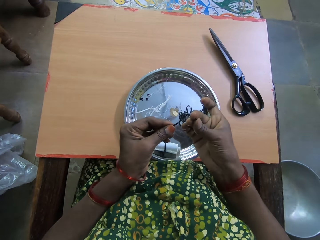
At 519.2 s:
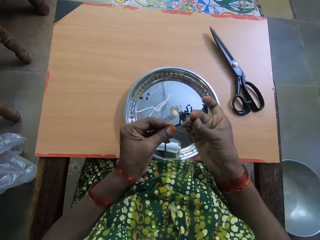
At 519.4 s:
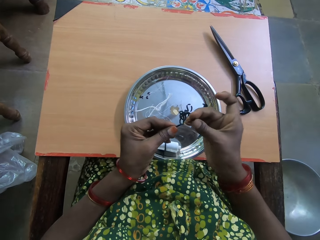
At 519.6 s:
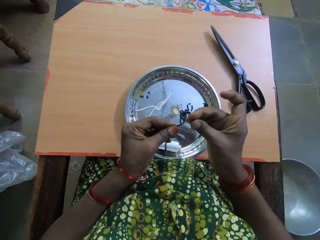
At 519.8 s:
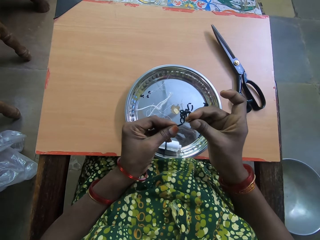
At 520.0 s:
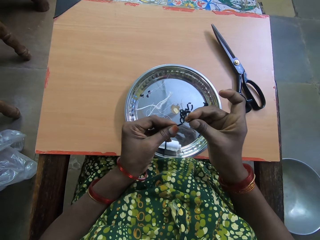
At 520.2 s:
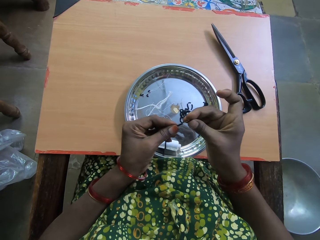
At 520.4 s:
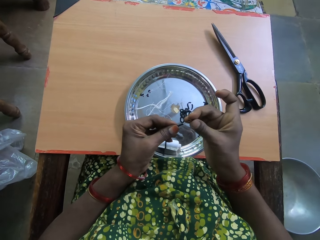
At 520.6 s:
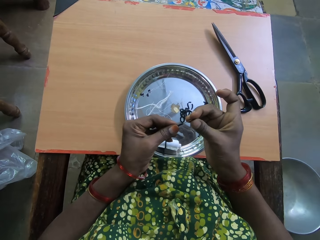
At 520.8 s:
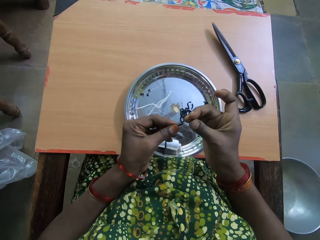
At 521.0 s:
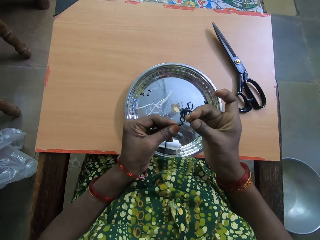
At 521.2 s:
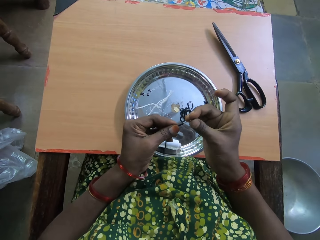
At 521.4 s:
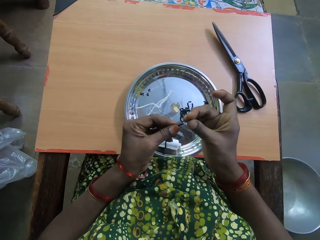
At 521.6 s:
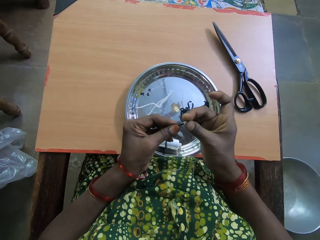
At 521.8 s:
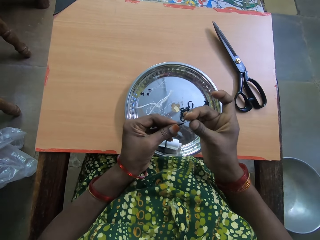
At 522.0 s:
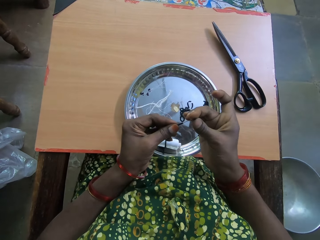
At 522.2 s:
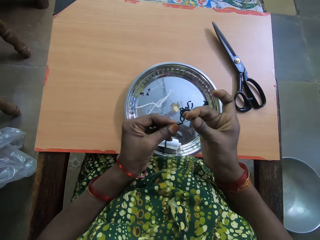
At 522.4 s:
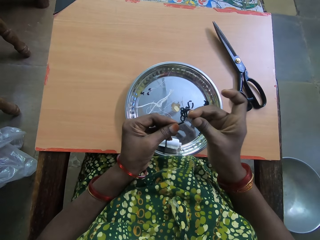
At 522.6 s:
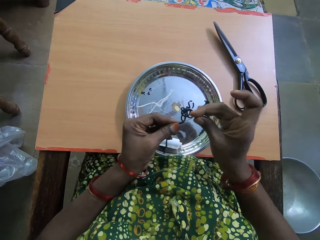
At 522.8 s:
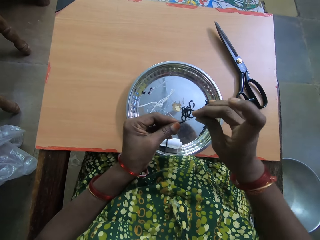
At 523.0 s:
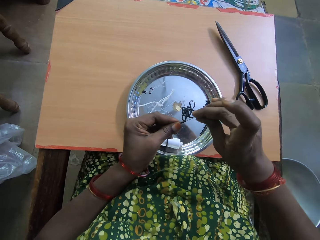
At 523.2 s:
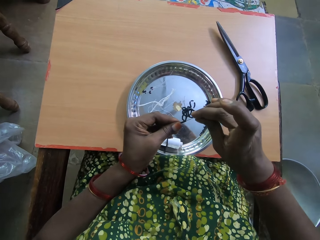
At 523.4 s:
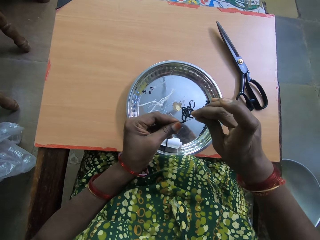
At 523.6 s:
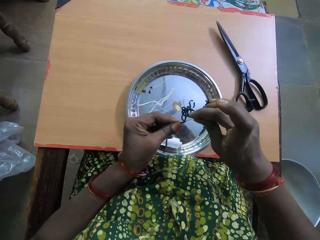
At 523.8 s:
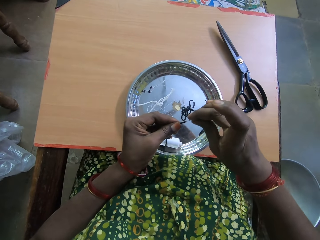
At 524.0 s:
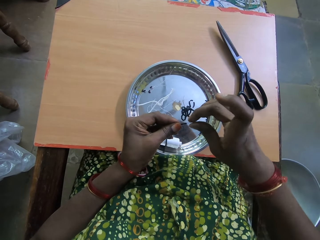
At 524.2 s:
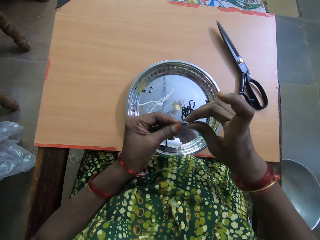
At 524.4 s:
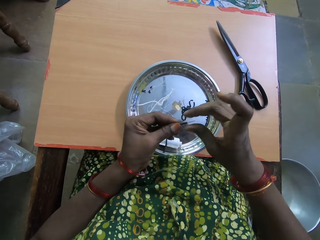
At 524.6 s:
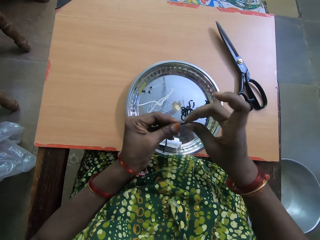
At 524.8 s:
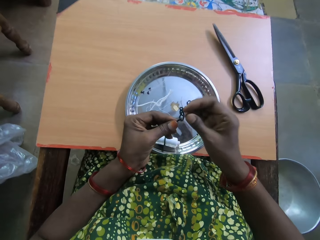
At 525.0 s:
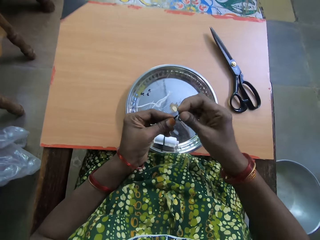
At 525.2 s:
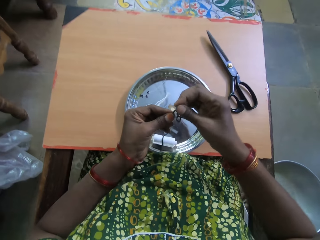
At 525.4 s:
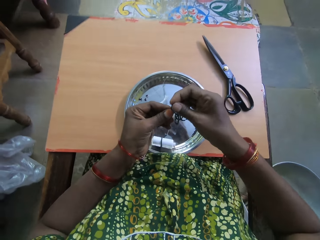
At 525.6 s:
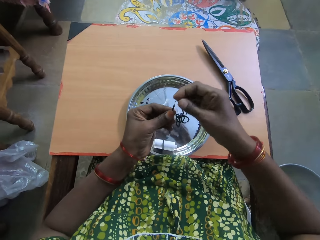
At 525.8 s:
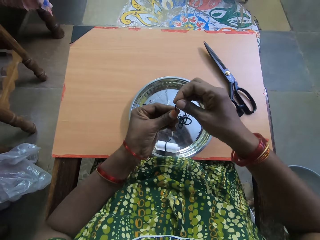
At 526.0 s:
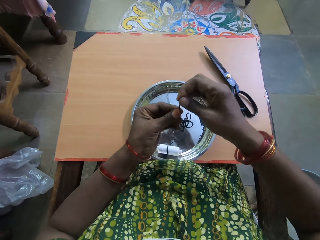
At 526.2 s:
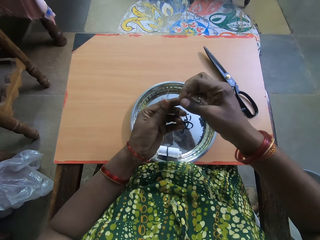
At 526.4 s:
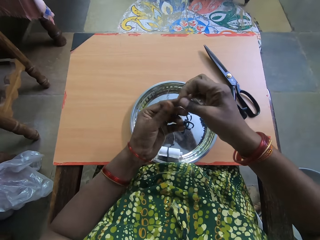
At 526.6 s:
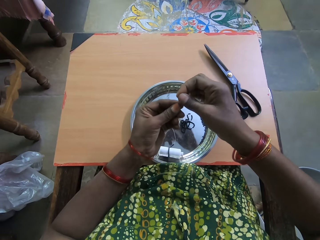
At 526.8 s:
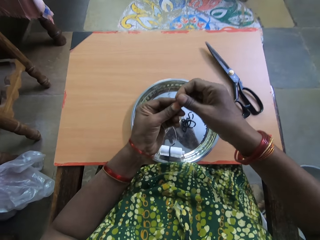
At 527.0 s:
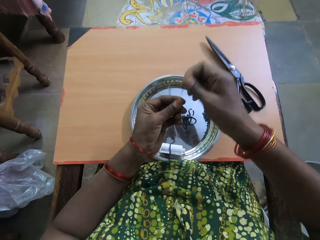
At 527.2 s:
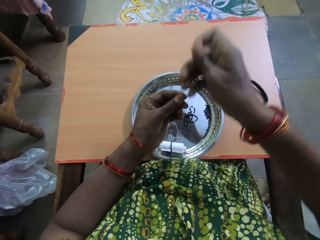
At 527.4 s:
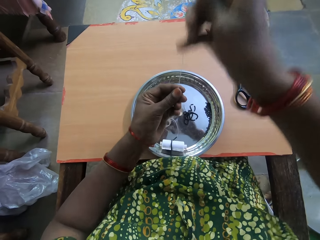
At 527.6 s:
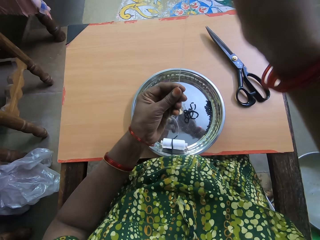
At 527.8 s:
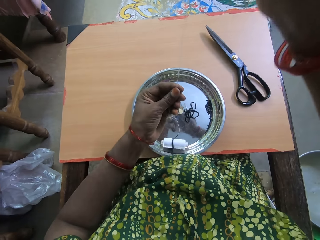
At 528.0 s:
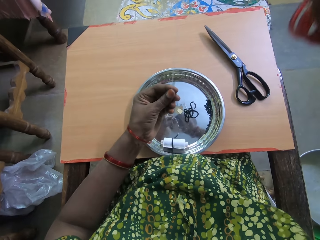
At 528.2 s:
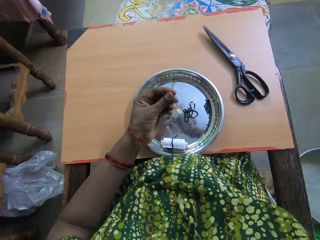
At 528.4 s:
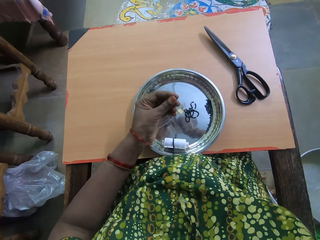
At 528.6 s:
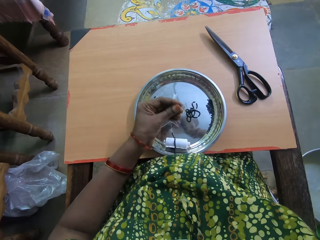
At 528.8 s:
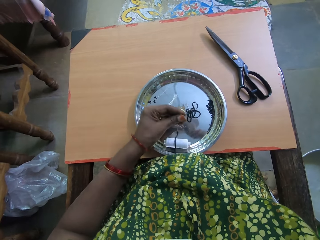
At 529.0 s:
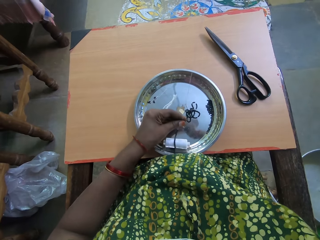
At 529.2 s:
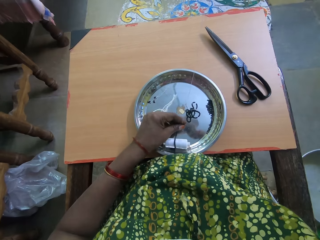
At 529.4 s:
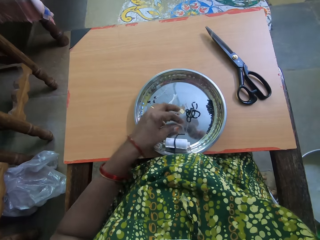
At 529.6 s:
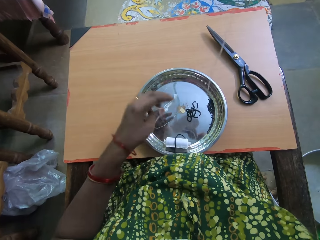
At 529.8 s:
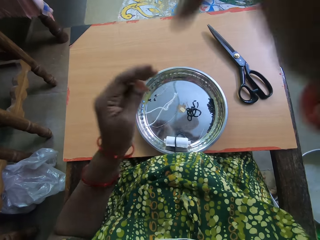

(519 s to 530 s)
The camera wearer inserts the bead into the thread with her right hand. She drags down the beads in the thread with her left hand. She raises the thread with her right hand.

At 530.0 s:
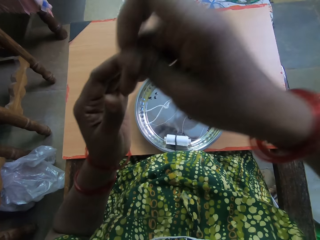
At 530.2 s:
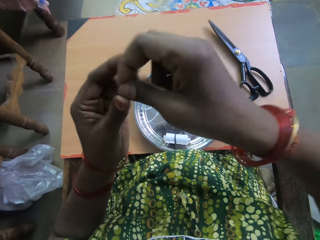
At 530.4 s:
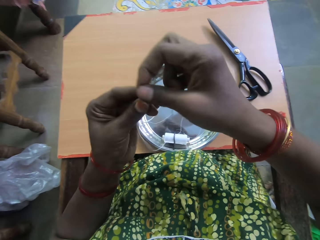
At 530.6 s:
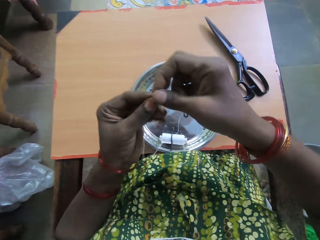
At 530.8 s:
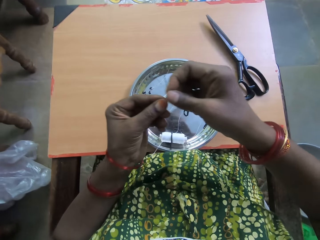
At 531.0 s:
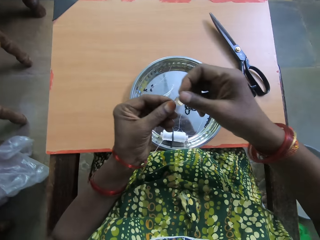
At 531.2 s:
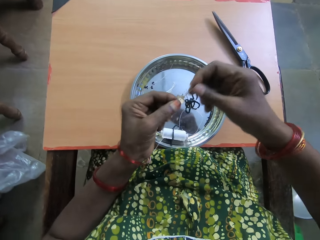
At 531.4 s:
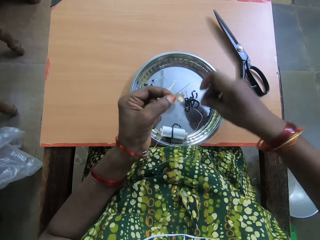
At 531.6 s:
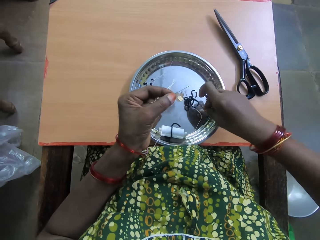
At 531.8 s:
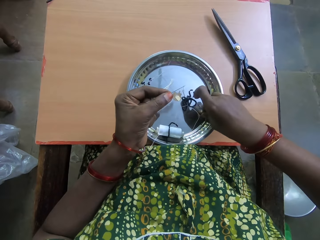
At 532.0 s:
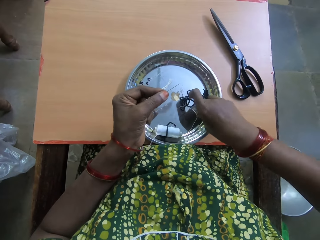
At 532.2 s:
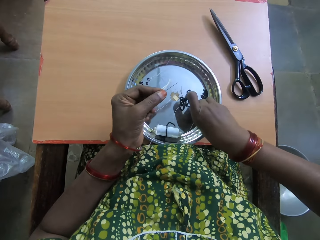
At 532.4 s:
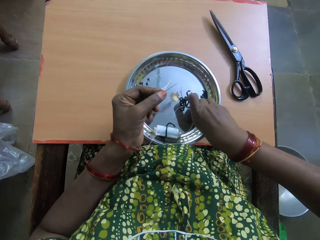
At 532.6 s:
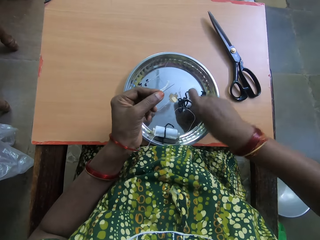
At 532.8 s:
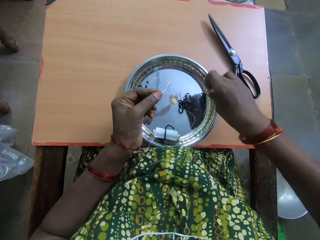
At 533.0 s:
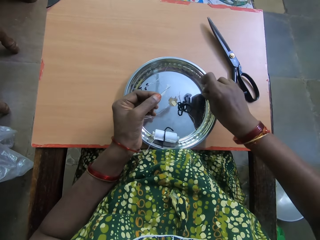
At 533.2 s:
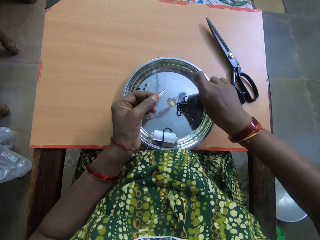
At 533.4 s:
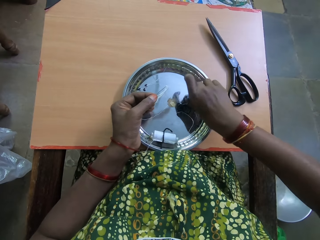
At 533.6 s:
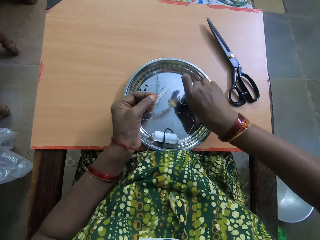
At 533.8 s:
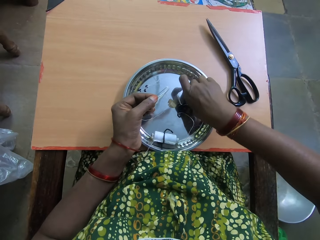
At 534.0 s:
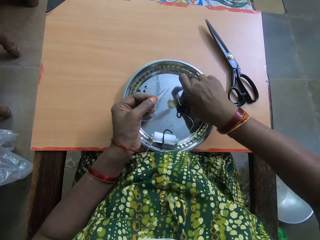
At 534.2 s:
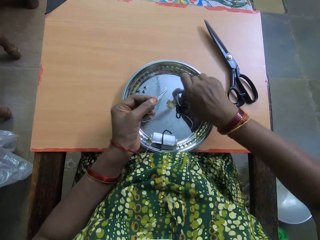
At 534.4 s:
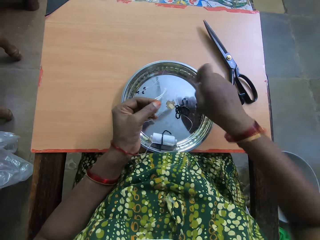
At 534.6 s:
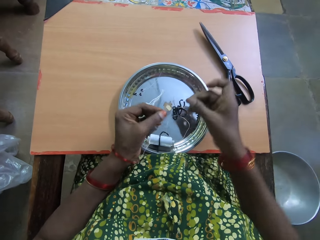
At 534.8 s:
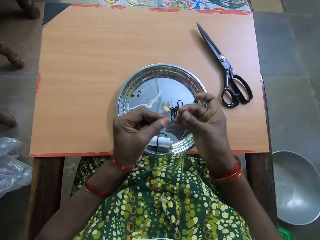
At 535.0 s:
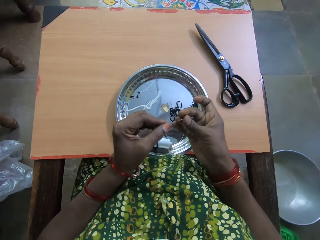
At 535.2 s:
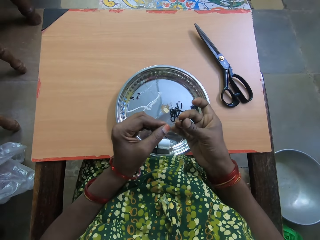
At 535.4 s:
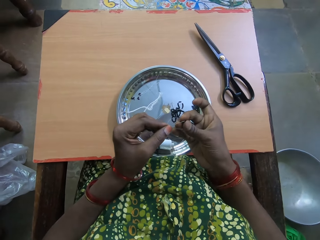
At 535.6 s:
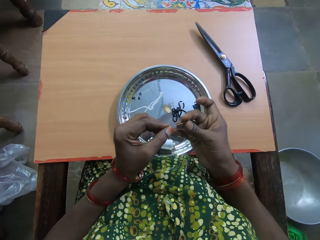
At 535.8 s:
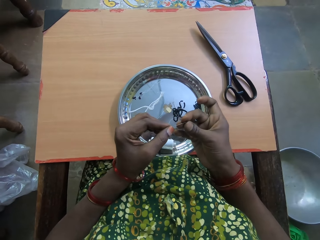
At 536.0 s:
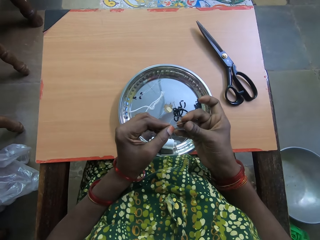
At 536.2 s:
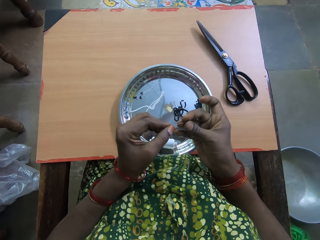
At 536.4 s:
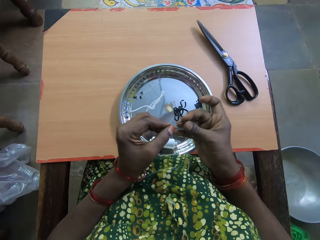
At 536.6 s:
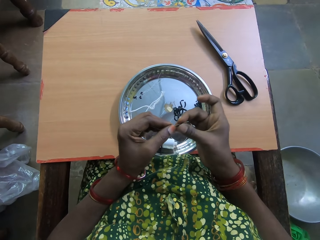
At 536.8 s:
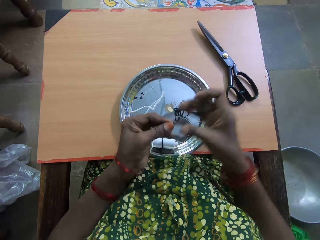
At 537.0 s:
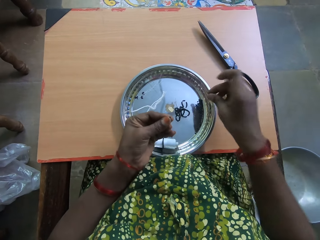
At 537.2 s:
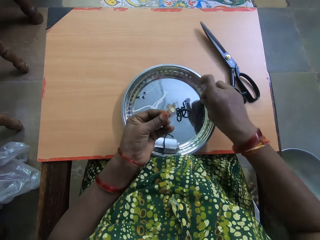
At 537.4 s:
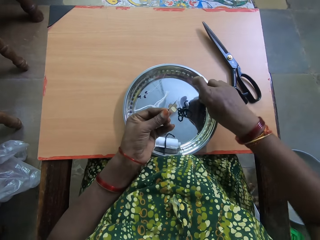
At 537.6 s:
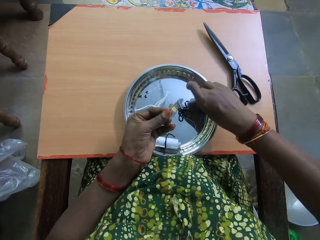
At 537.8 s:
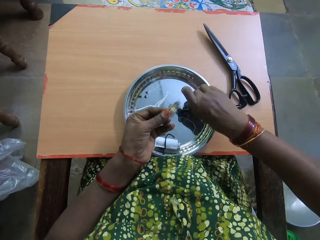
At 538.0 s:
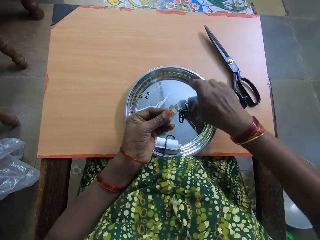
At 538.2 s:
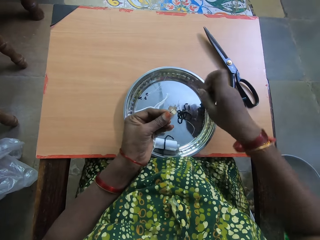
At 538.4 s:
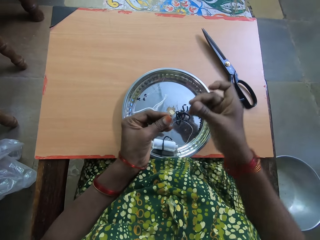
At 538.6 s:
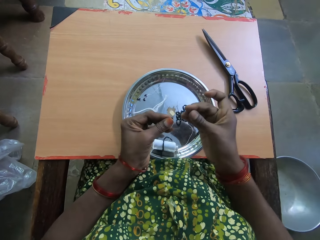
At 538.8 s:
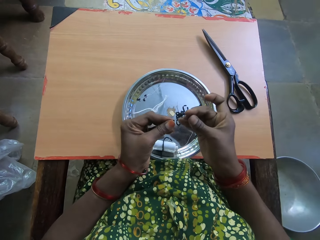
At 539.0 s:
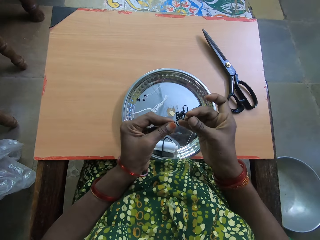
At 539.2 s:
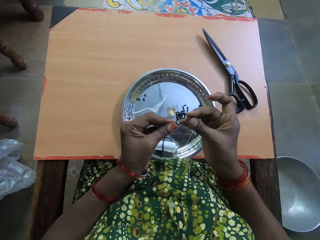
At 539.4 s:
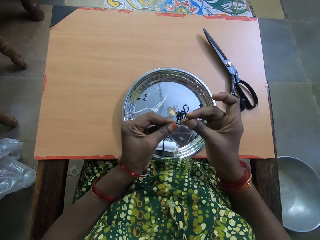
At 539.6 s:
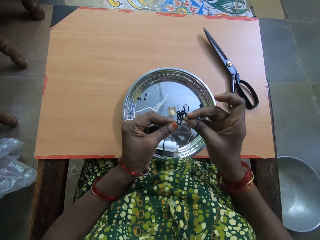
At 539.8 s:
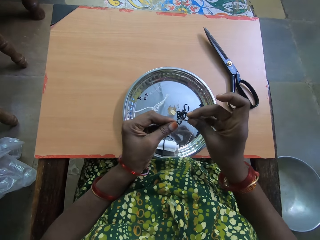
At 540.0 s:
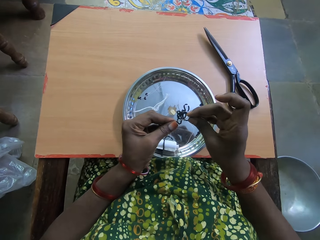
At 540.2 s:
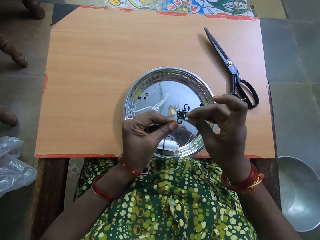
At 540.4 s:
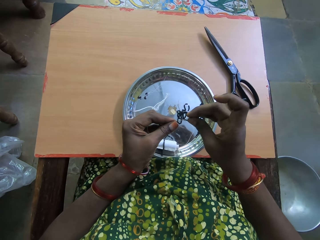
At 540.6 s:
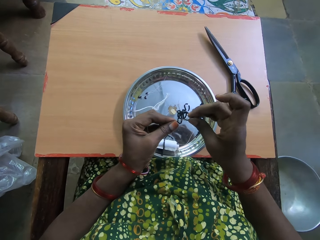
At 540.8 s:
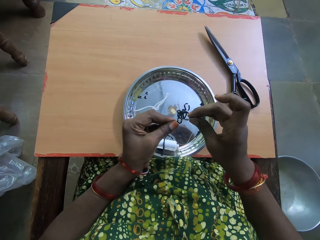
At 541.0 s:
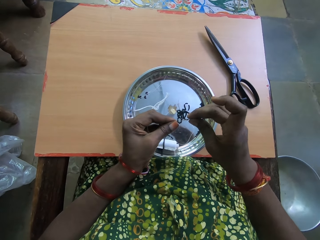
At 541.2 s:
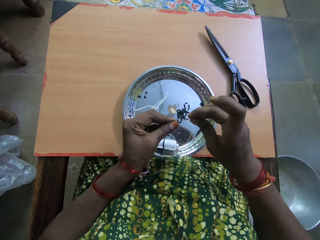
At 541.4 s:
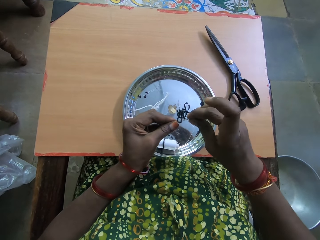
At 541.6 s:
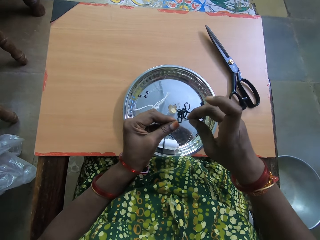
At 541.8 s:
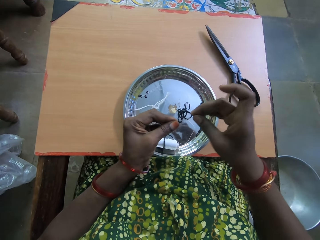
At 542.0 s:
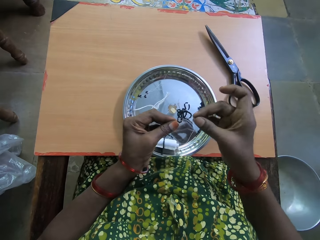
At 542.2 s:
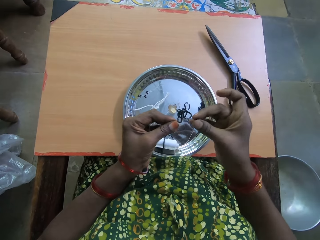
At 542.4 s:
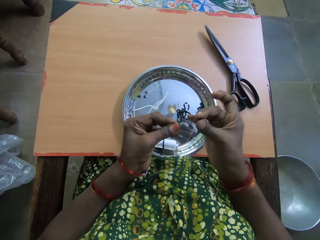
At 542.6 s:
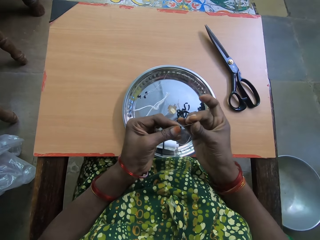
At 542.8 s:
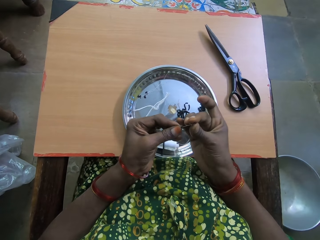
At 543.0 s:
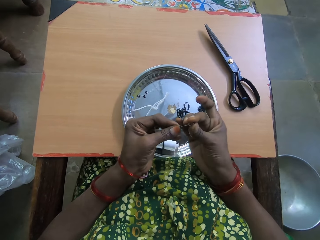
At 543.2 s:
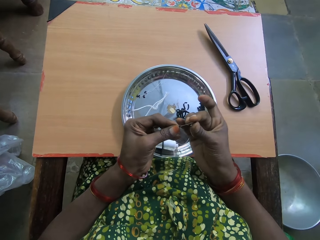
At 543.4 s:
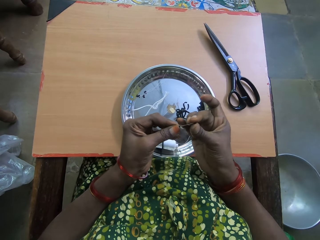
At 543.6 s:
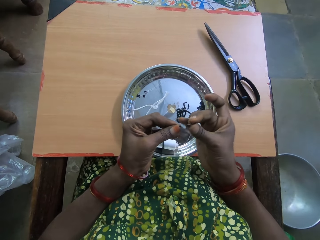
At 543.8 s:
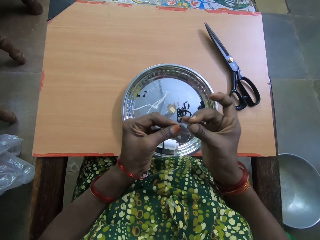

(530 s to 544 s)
The camera wearer lowers the thread with her right hand. She picks up another bead from the tray on the table with her right hand. She inserts the bead into the thread with her right hand. She picks up another bead from the tray on the table with her right hand. She inserts the bead into the thread with her right hand.
